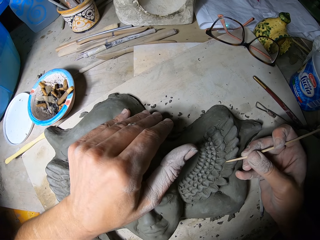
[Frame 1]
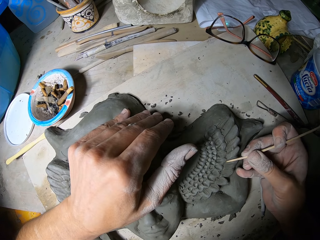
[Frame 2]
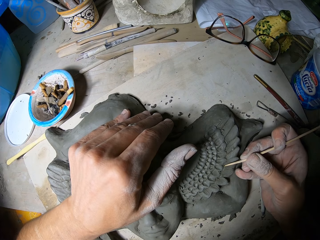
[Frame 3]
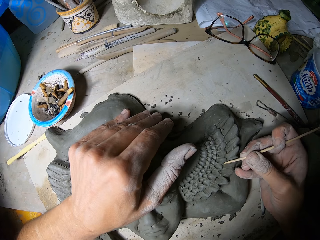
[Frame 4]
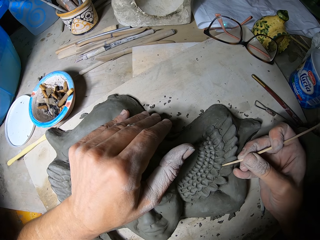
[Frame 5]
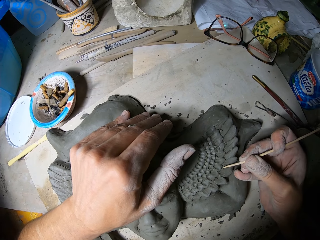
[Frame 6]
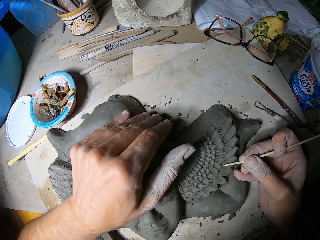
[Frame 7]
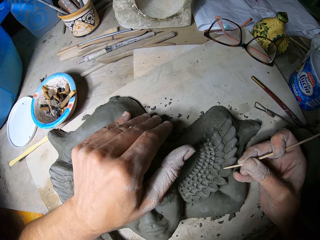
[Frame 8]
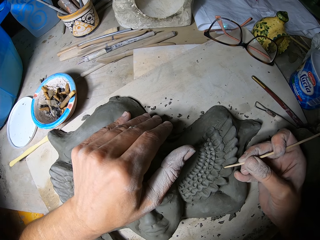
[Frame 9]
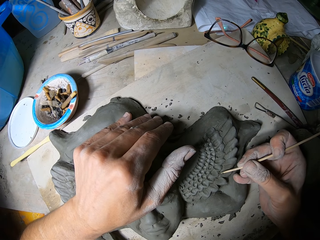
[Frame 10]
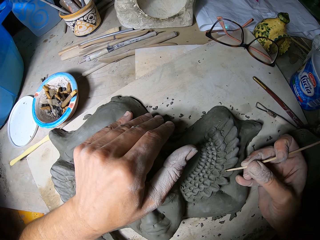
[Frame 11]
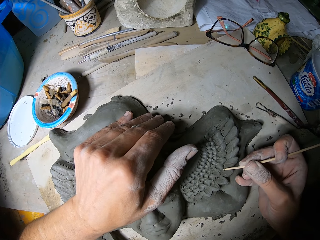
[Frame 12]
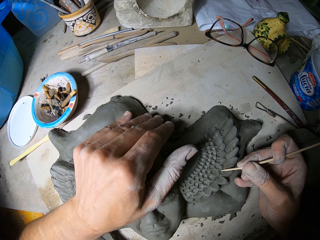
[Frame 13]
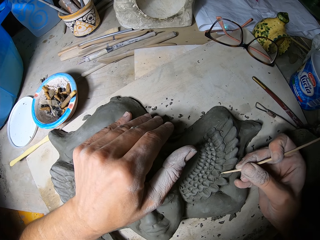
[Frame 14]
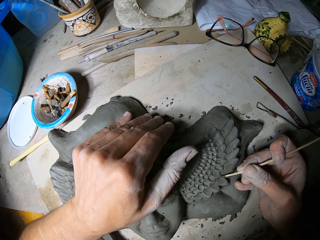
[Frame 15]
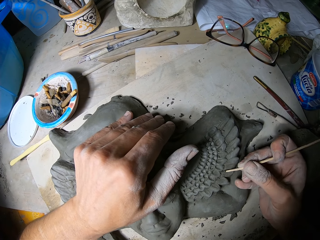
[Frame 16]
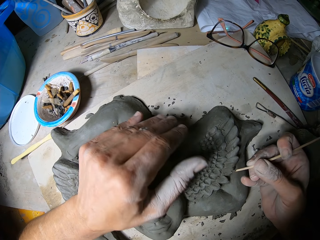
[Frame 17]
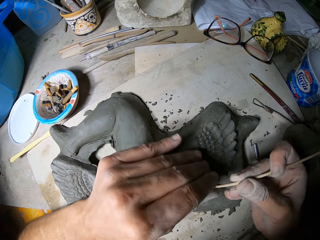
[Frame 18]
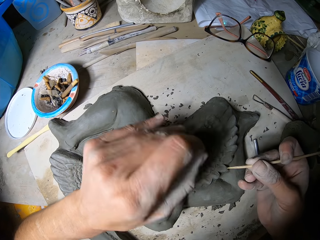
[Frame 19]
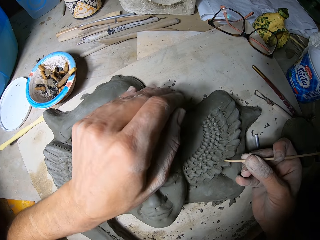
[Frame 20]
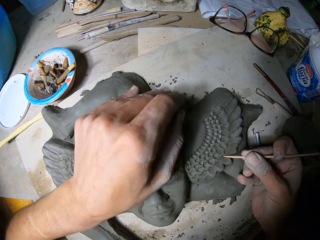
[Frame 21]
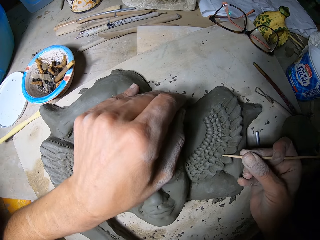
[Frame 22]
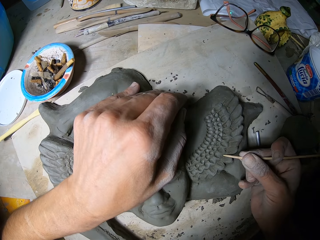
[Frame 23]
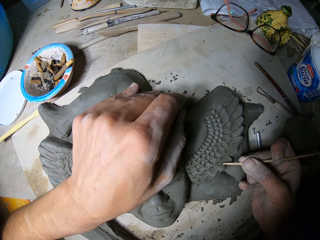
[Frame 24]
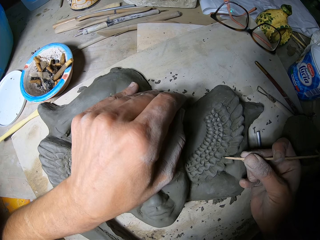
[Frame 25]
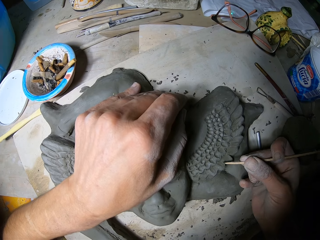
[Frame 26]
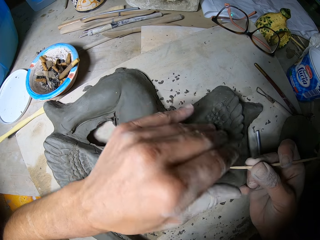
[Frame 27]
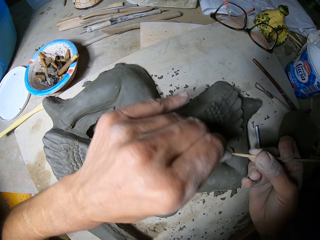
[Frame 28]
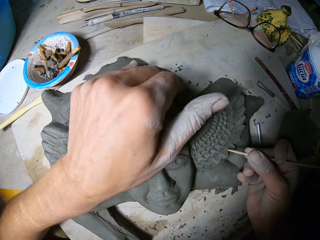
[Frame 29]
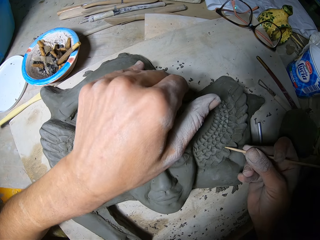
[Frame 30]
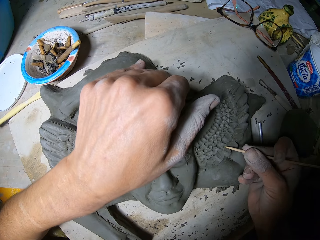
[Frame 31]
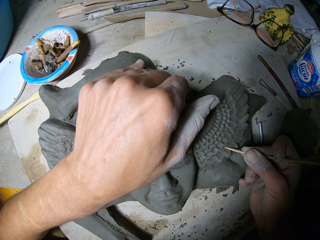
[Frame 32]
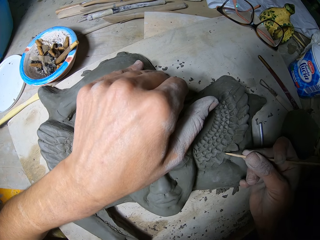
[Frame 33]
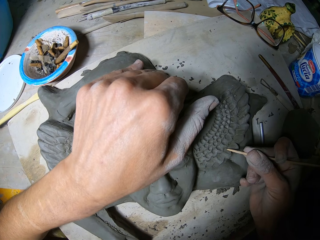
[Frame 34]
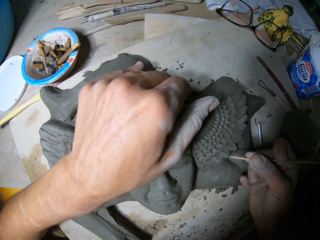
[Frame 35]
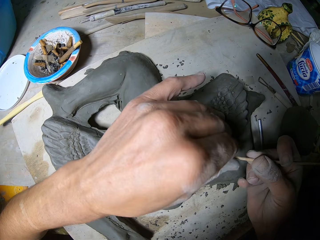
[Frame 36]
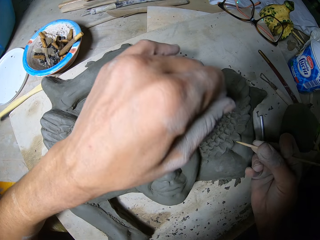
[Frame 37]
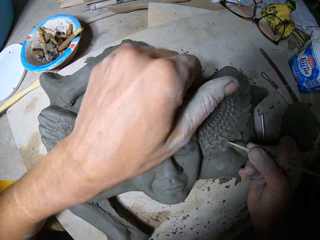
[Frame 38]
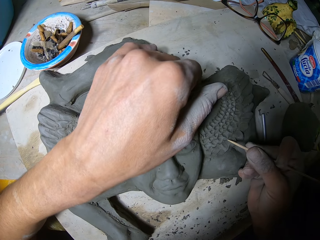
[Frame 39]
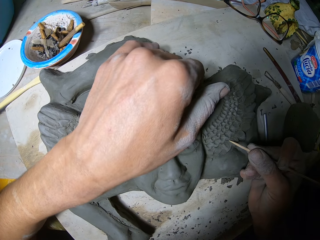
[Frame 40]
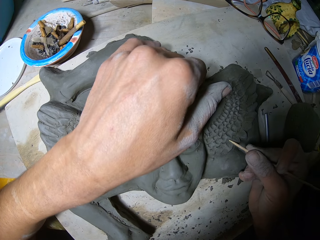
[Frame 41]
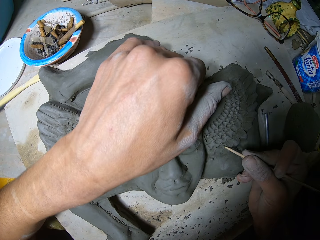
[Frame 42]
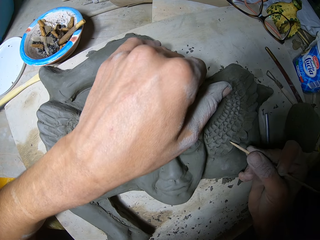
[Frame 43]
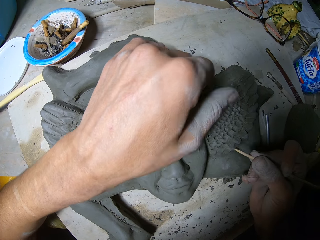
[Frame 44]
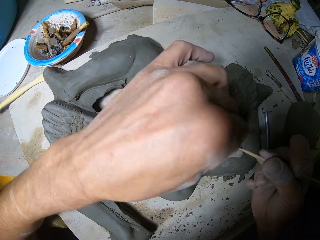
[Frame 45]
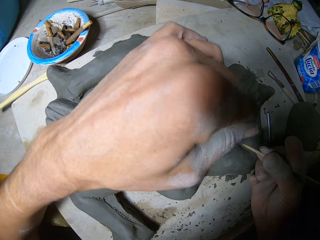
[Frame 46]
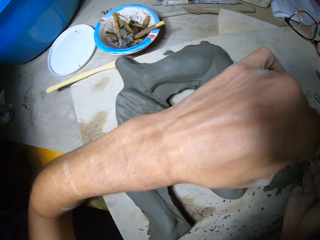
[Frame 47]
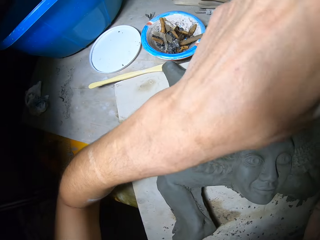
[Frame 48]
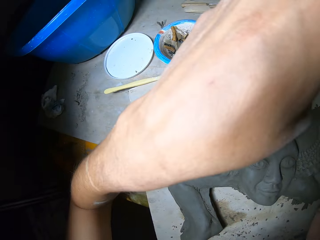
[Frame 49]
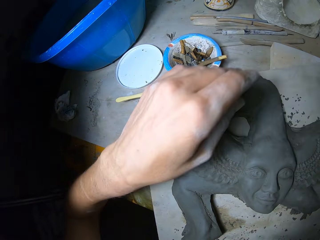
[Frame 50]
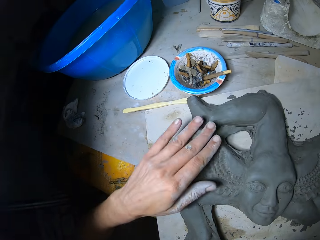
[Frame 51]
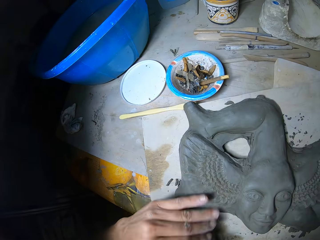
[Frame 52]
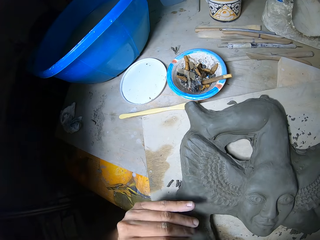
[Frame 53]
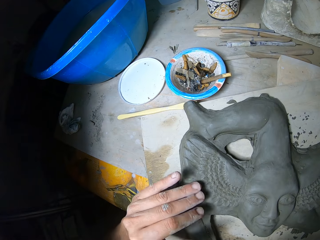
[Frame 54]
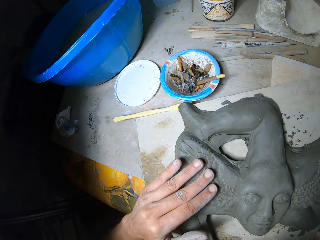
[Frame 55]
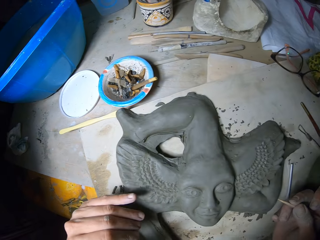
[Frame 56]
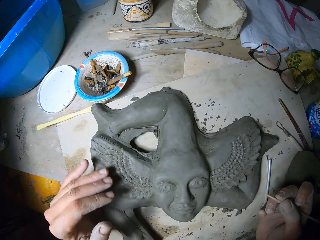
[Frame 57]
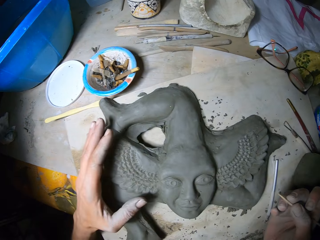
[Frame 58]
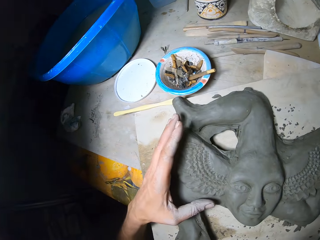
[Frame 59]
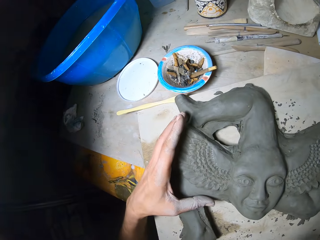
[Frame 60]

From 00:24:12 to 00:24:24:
The camera wearer draws lines with the skewer stick in his right hand. He removes plasticine debris with his left hand from the skewer stick. He draws lines with the skewer stick in his right hand. He removes plasticine debris with his left hand from the skewer stick. He draws lines with the skewer stick in his right hand. He removes plasticine debris with his left hand from the skewer stick. He draws lines with the skewer stick in his right hand. He removes plasticine debris with his left hand from the skewer stick. He dusts off plasticine debris off the sculpture with his left hand.

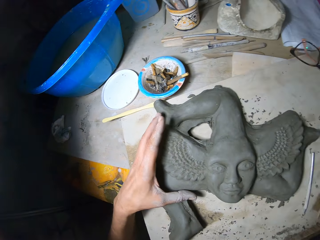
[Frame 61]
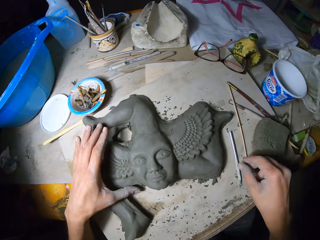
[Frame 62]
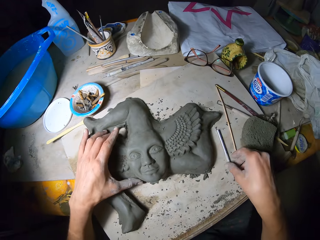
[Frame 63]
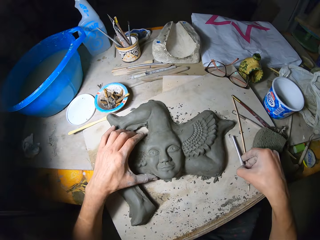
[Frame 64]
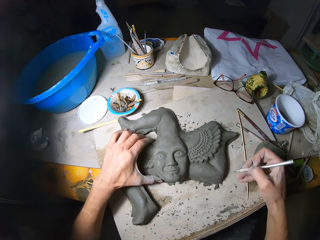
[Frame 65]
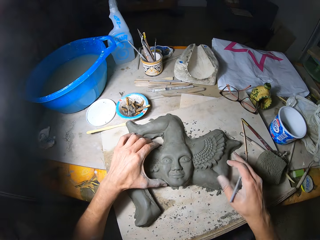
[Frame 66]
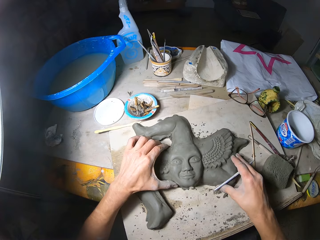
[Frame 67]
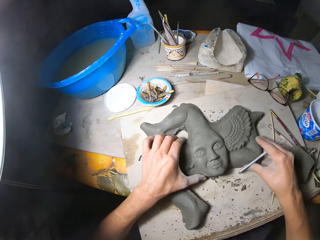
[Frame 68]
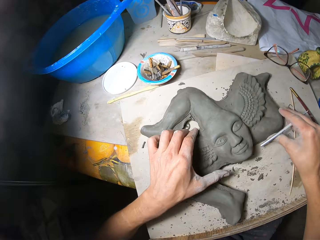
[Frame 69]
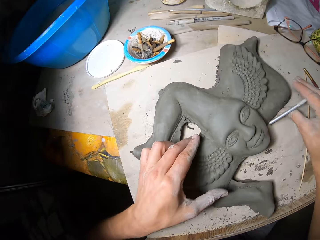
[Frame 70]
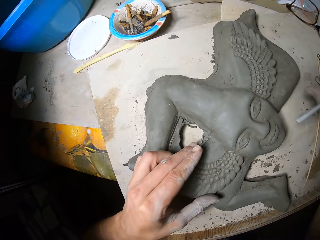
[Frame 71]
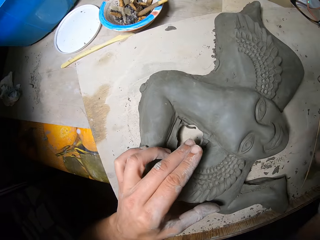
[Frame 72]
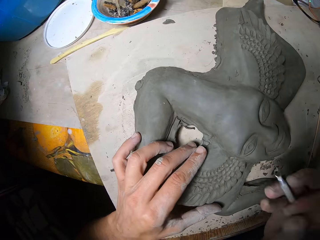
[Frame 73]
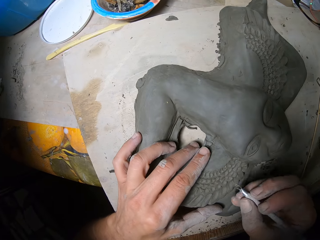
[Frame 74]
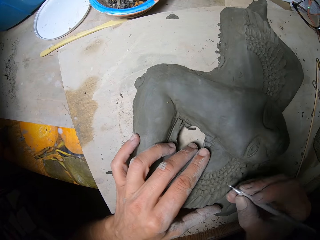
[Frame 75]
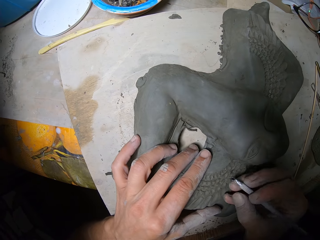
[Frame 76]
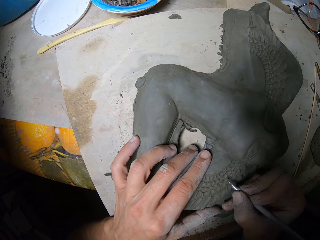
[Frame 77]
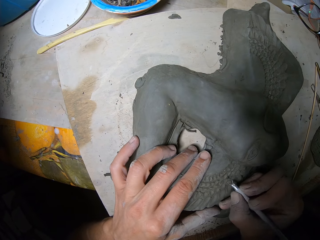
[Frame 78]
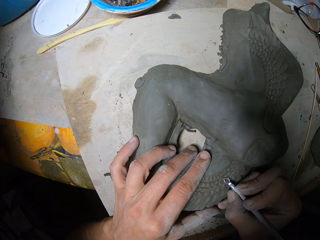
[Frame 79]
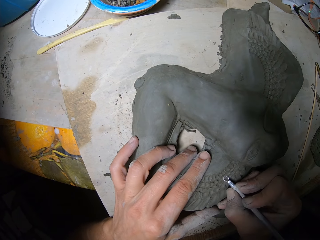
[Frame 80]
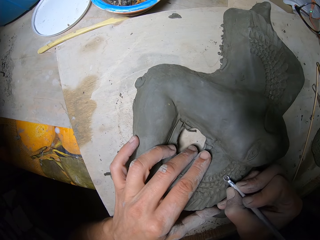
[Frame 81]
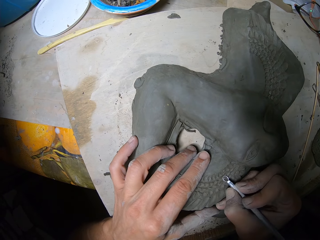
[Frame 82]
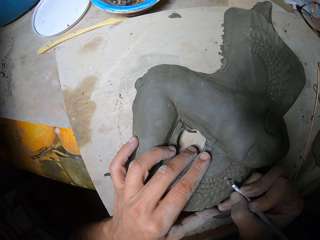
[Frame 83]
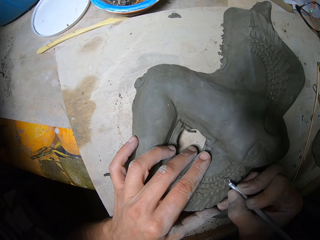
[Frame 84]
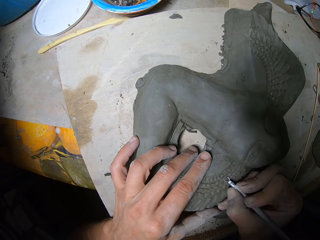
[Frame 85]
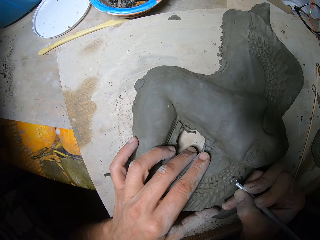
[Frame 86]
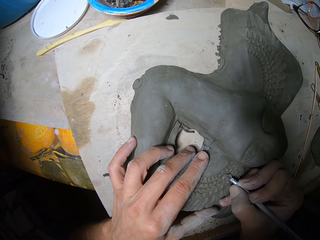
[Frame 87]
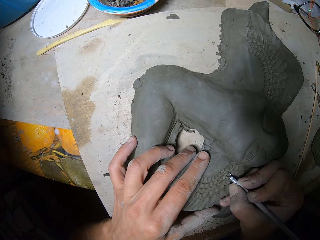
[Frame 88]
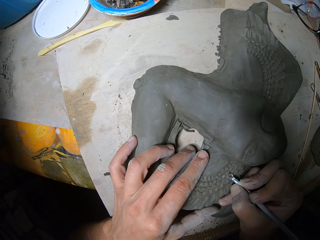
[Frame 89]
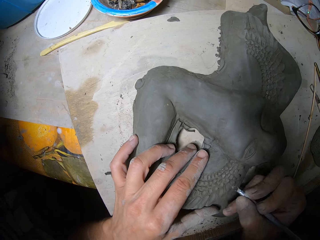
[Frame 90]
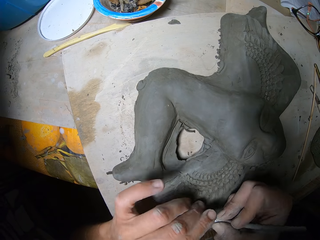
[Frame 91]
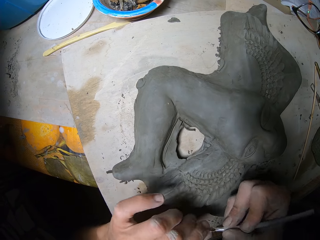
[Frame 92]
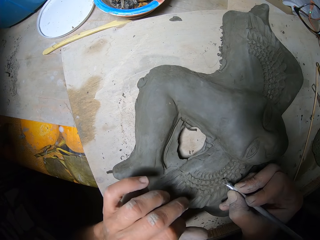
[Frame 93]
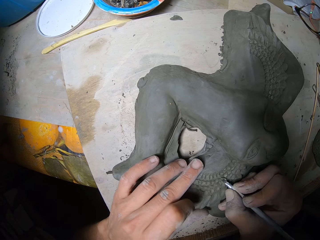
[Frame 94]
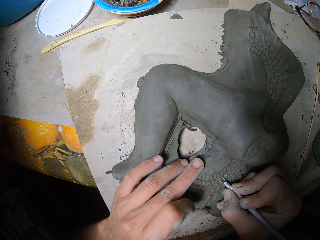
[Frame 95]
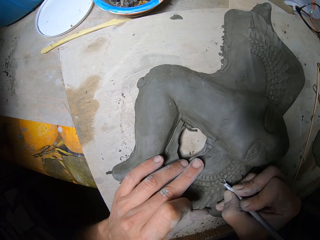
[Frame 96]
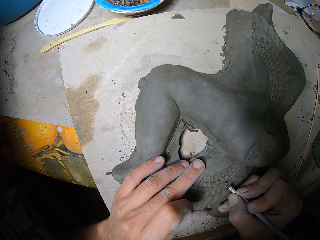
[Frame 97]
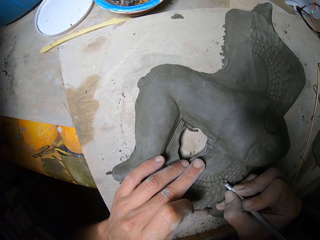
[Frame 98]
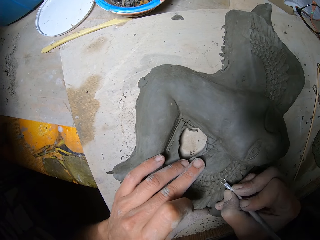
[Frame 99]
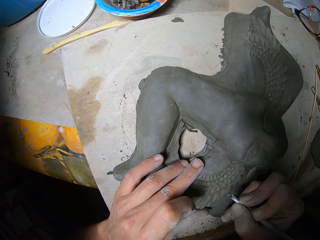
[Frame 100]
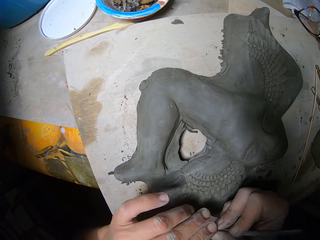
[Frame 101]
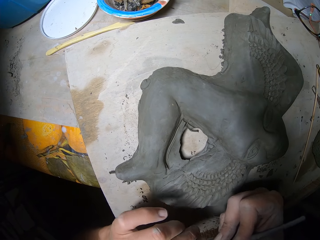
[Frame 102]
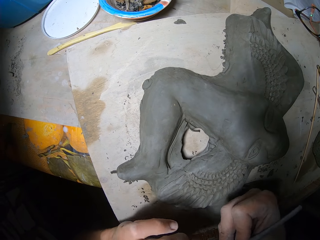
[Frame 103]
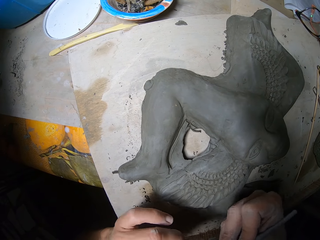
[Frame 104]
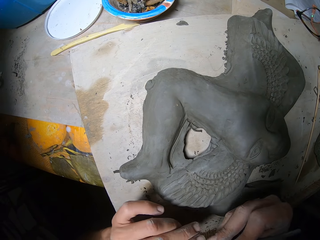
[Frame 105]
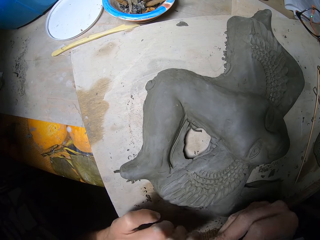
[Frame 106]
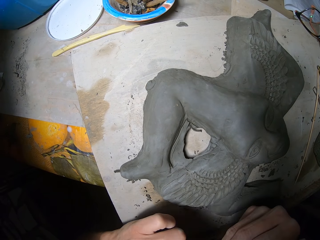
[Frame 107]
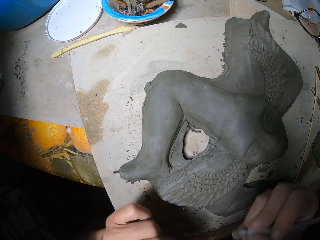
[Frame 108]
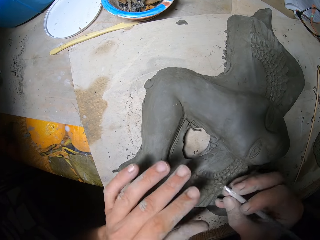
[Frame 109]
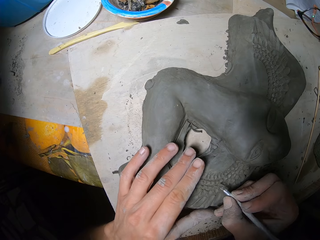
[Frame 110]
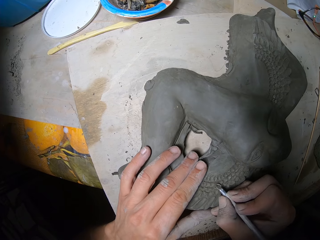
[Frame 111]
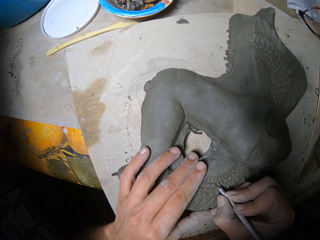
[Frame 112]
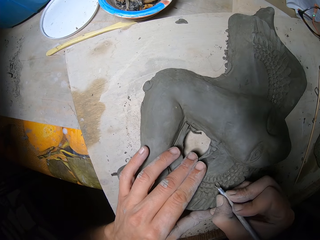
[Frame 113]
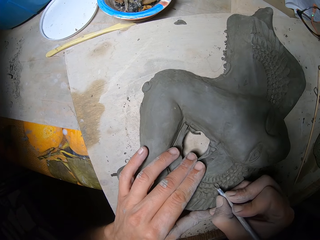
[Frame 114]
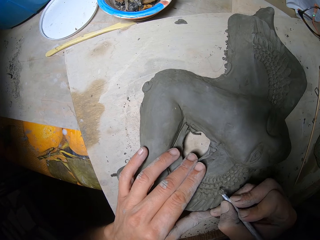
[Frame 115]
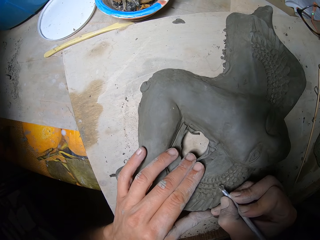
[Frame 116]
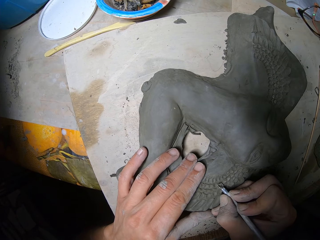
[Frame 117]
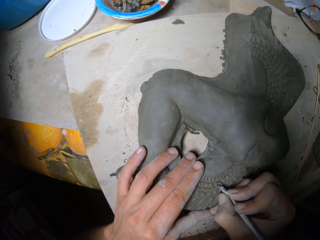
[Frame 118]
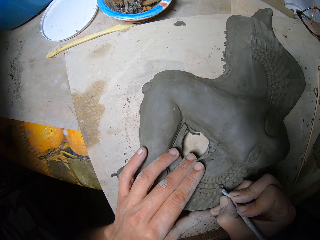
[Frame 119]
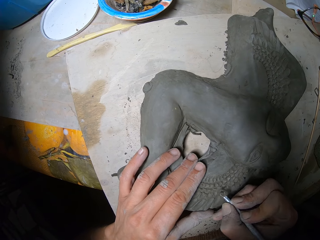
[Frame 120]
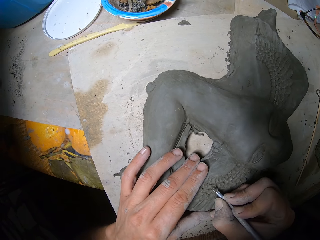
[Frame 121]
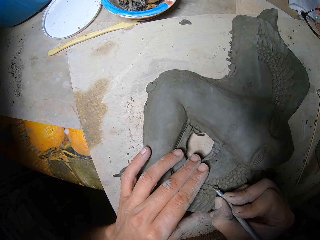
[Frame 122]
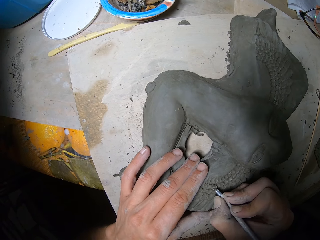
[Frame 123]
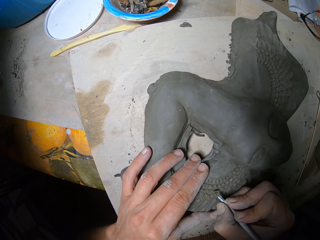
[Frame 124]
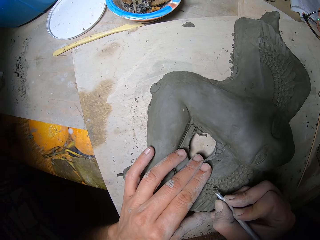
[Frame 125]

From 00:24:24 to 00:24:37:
The camera wearer picks up the ribbon tool with his right hand. He adjusts the sculpture on the table with both hands. He sculpts with the ribbon tool in his right hand. He removes plasticine debris with his left hand from the ribbon tool. He sculpts with the ribbon tool in his right hand. He dusts off plasticine debris from the ribbon tool with his left hand. He sculpts with the ribbon tool in his right hand.
